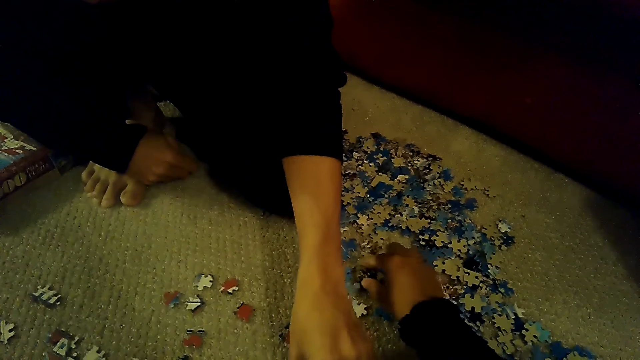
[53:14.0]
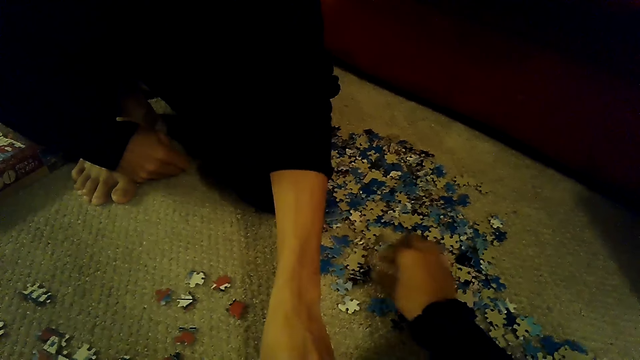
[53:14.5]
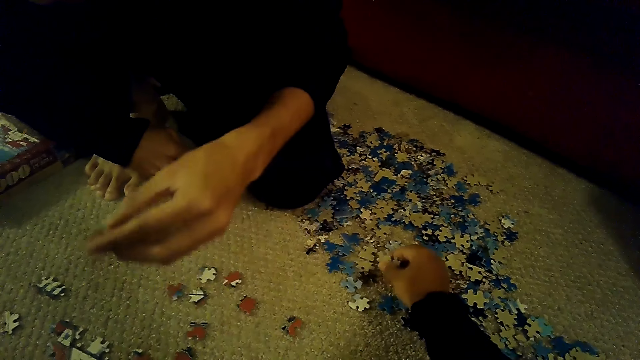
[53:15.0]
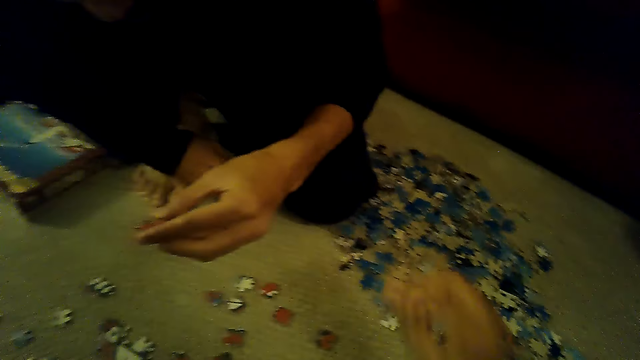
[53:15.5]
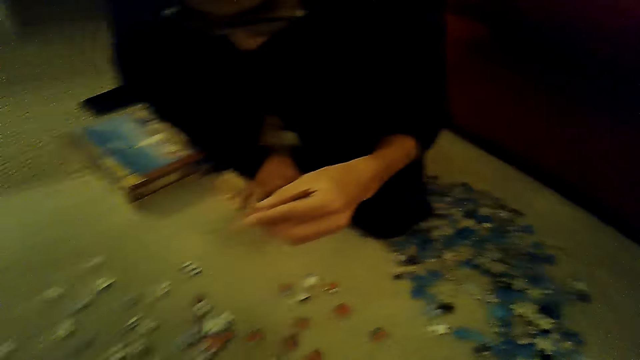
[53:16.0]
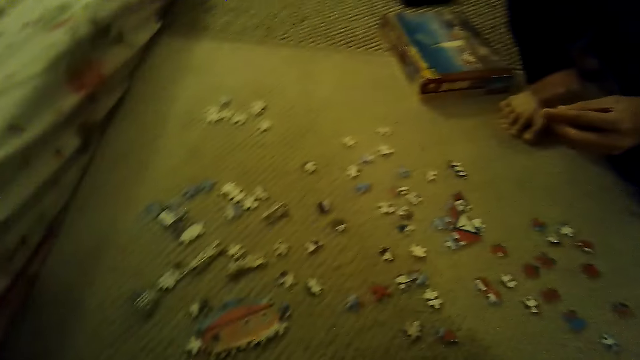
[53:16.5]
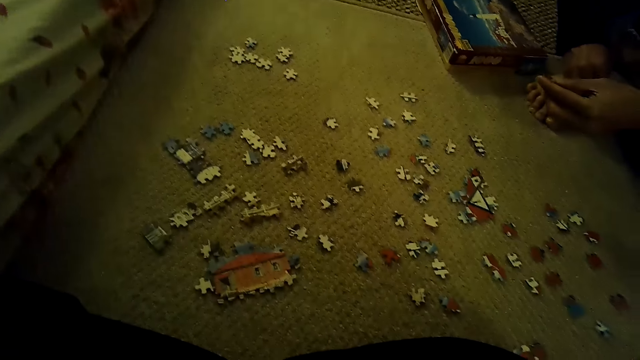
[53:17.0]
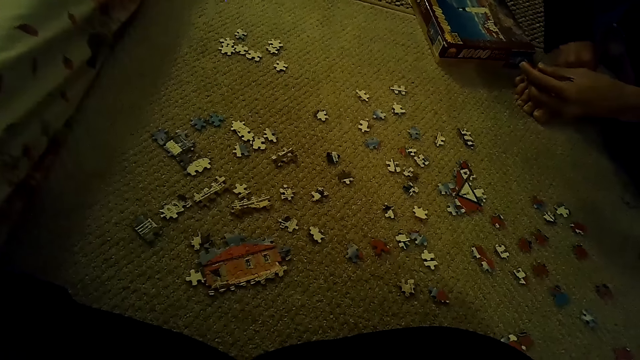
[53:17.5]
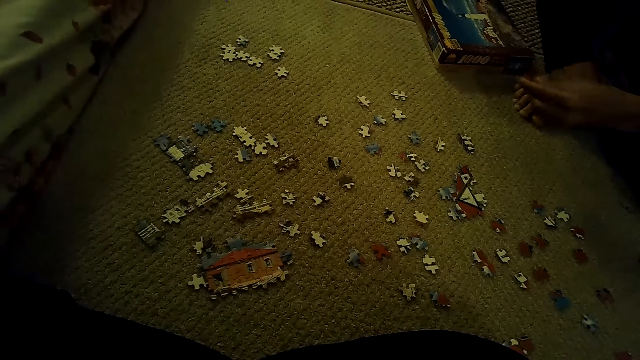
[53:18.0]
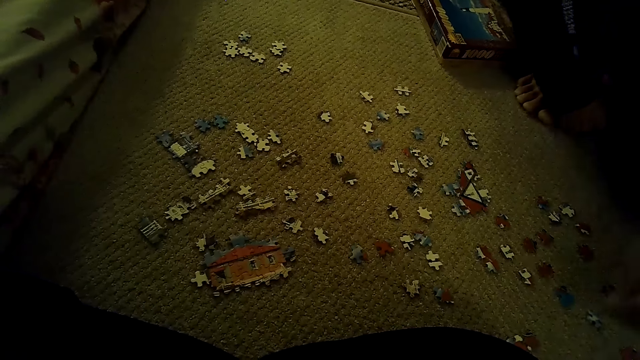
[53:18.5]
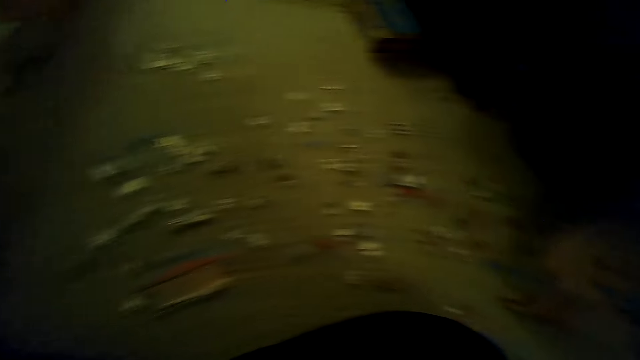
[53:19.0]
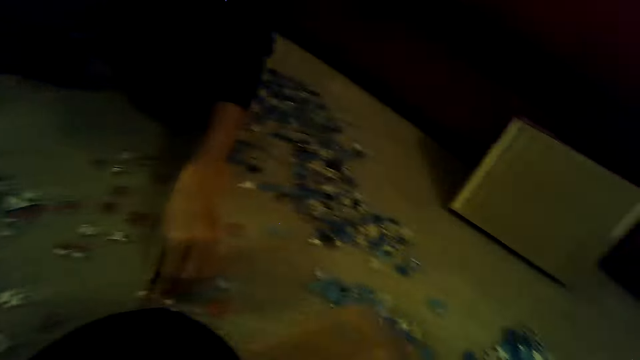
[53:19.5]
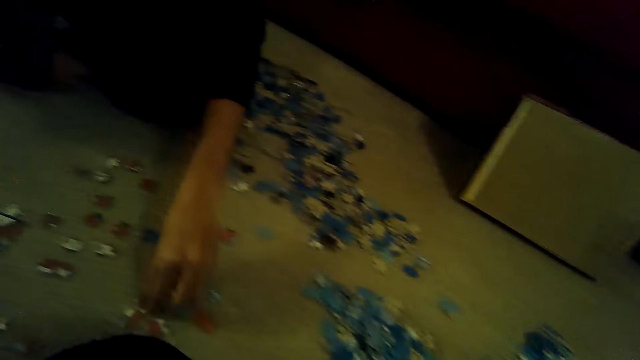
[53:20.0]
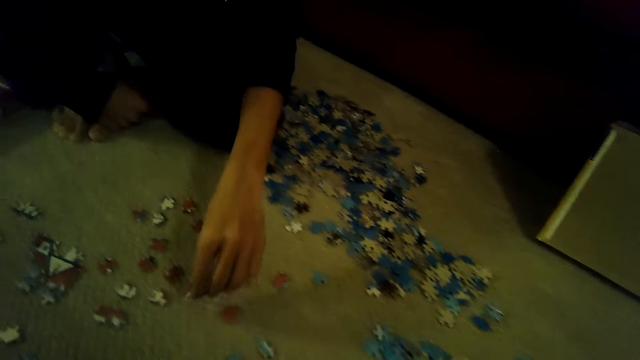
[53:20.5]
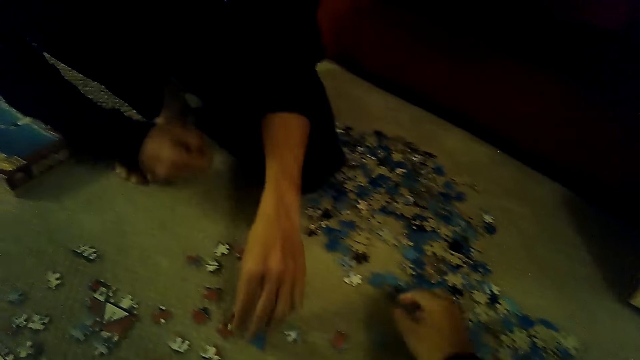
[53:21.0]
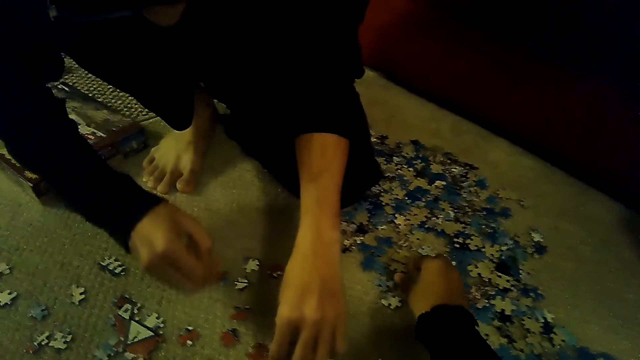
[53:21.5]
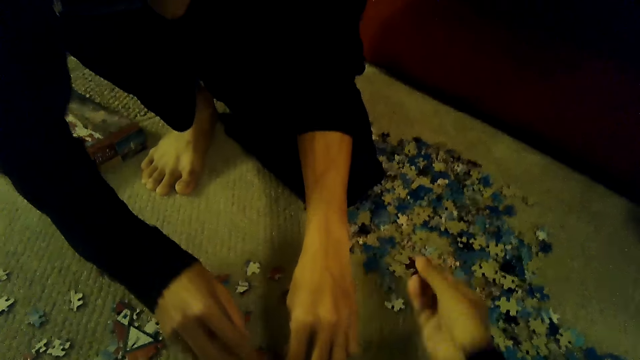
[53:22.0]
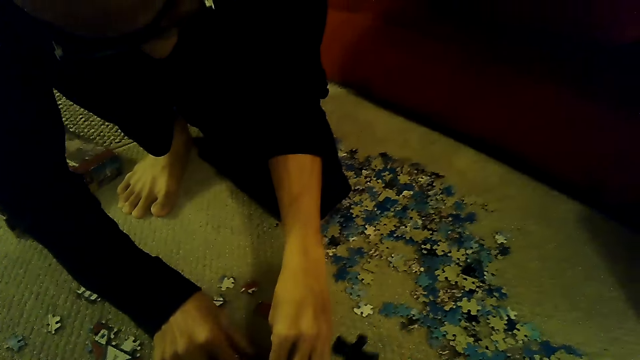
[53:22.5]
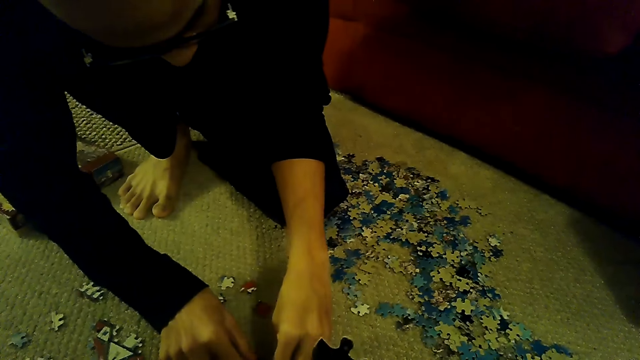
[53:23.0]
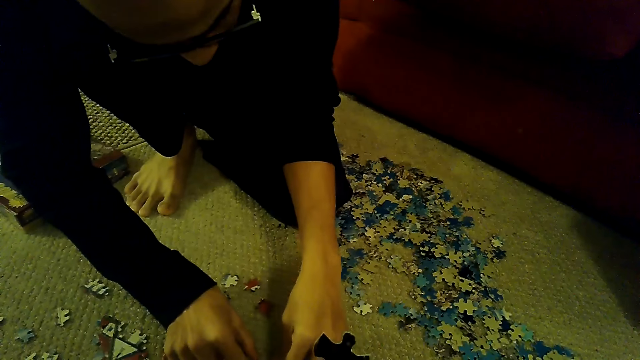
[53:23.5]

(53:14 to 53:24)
A person looks at the piece. The person picks up a puzzle piece.

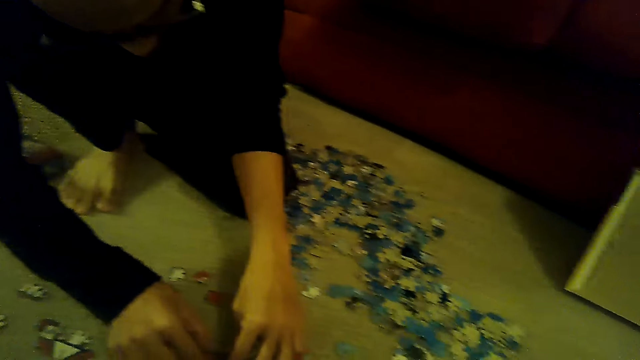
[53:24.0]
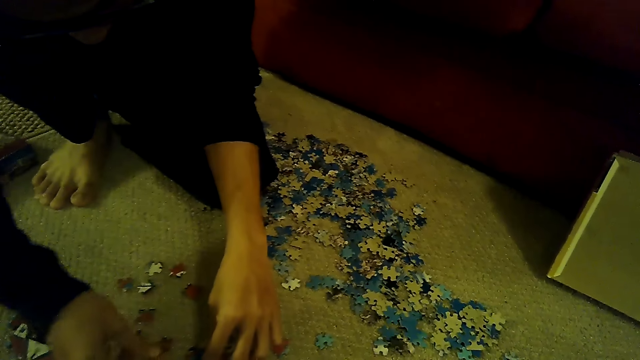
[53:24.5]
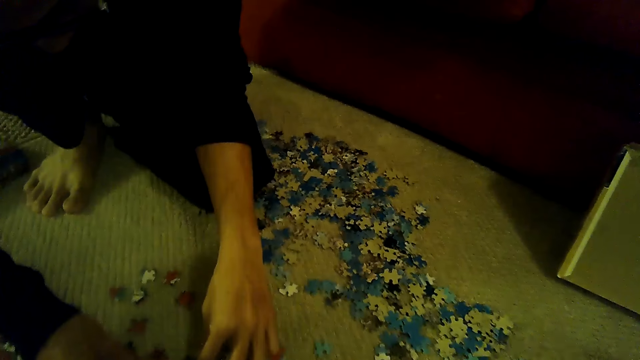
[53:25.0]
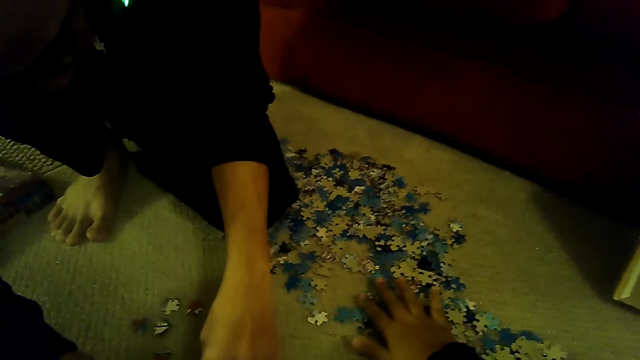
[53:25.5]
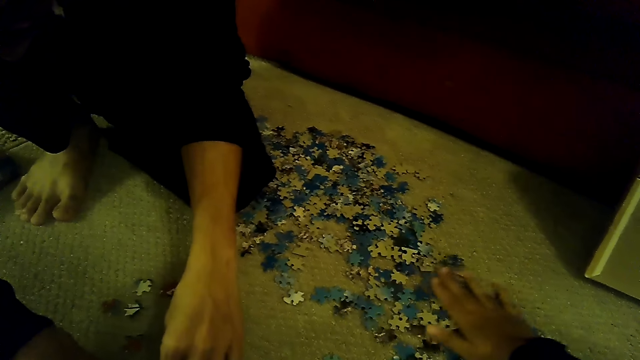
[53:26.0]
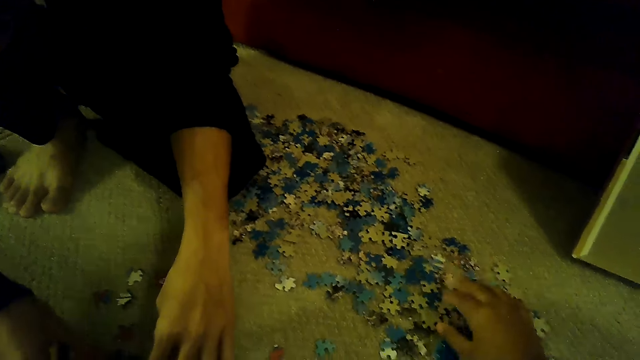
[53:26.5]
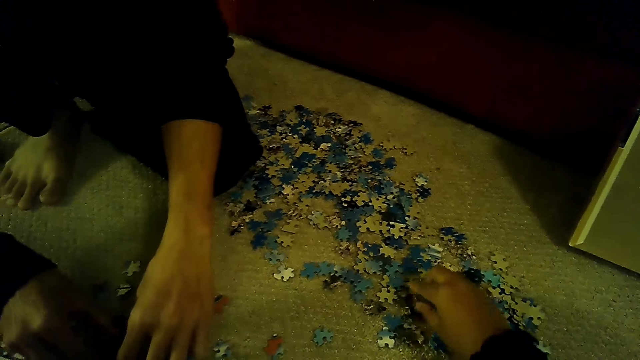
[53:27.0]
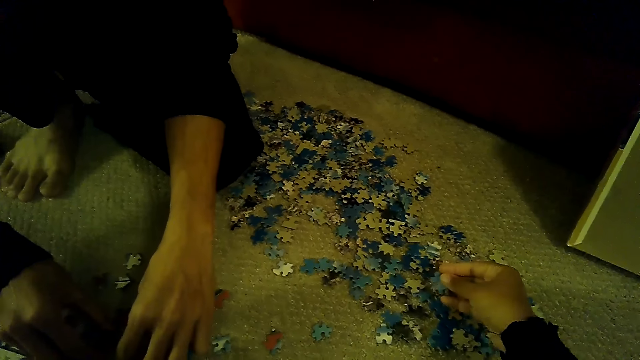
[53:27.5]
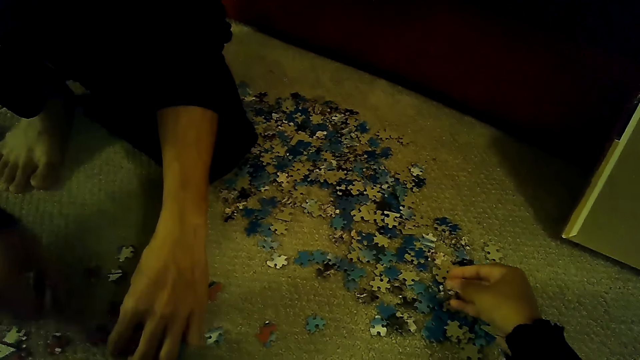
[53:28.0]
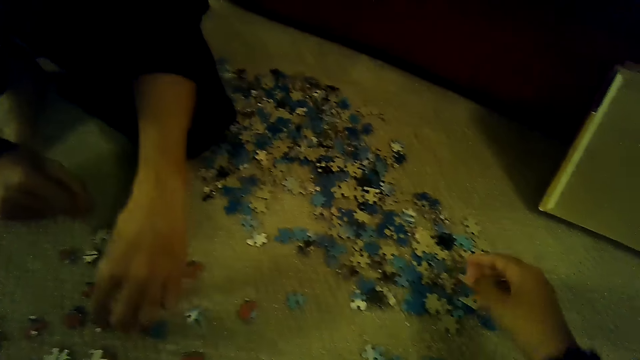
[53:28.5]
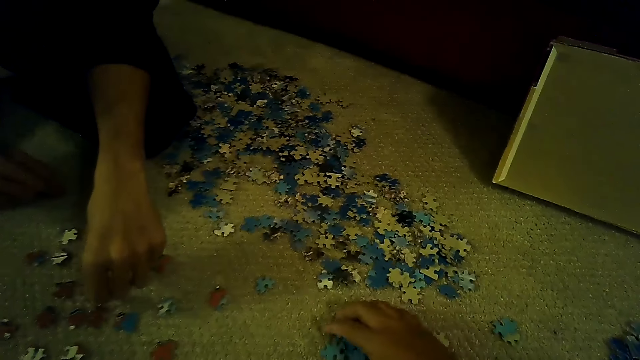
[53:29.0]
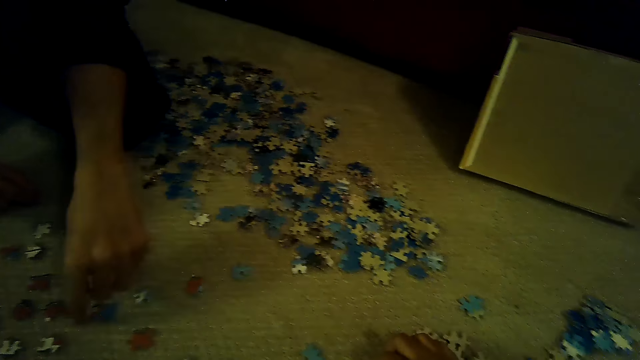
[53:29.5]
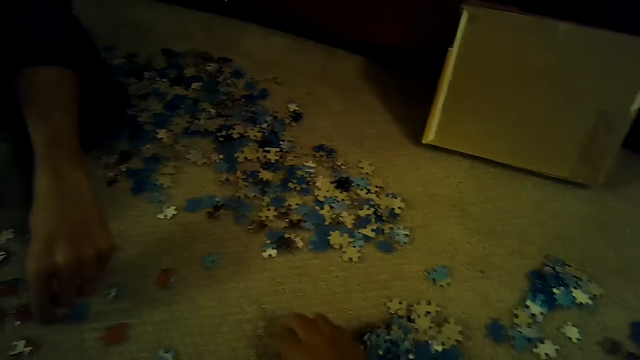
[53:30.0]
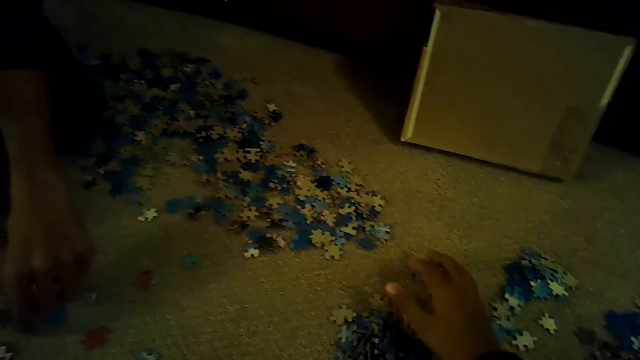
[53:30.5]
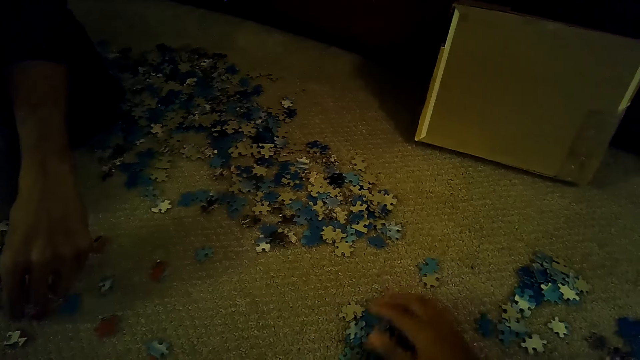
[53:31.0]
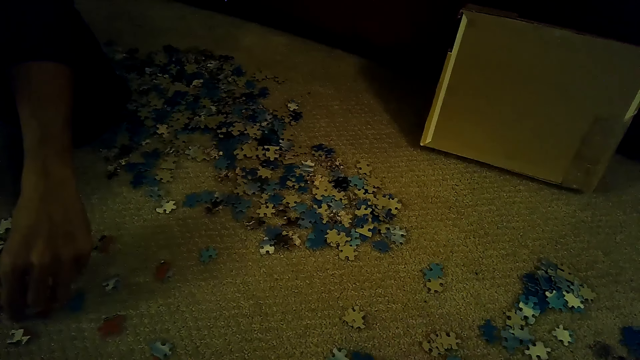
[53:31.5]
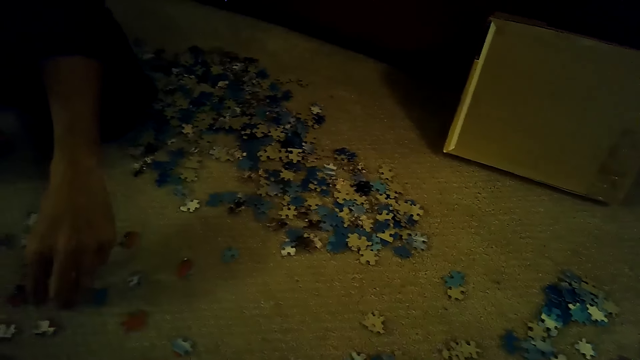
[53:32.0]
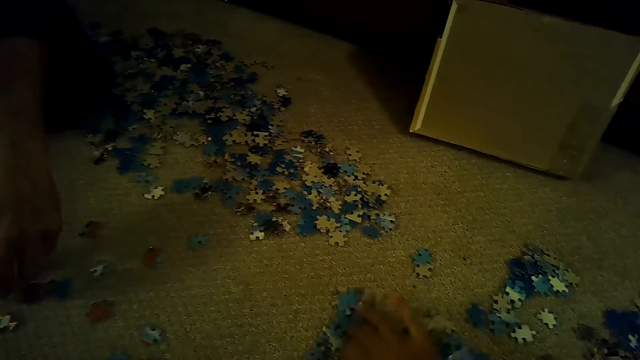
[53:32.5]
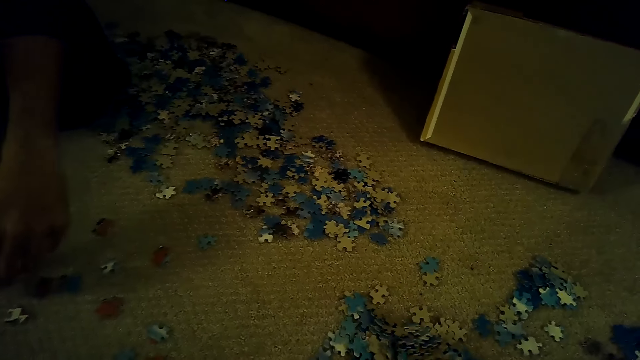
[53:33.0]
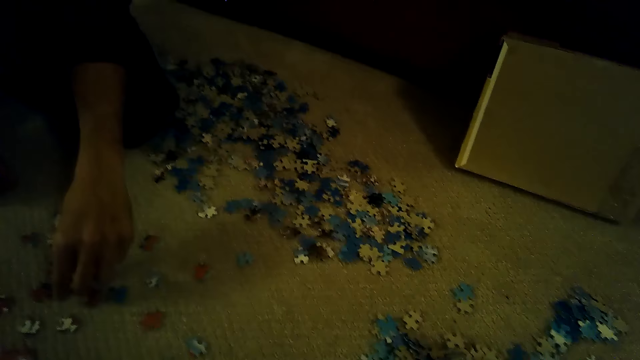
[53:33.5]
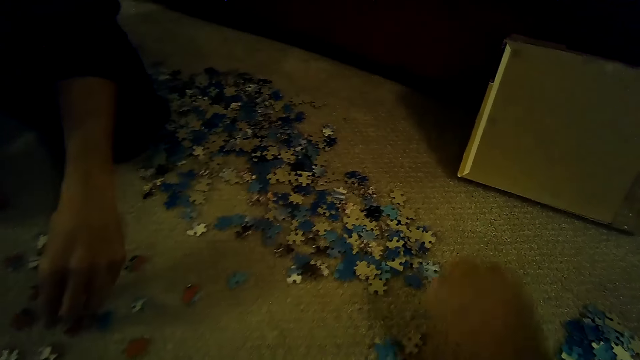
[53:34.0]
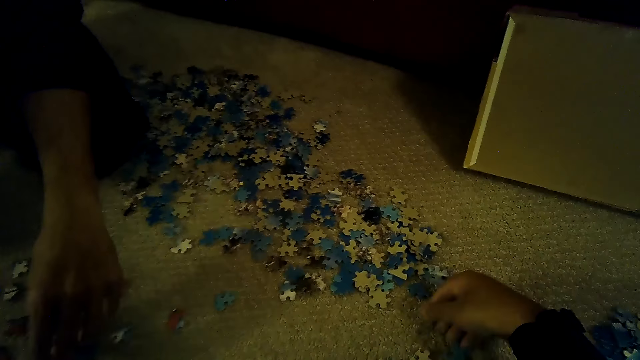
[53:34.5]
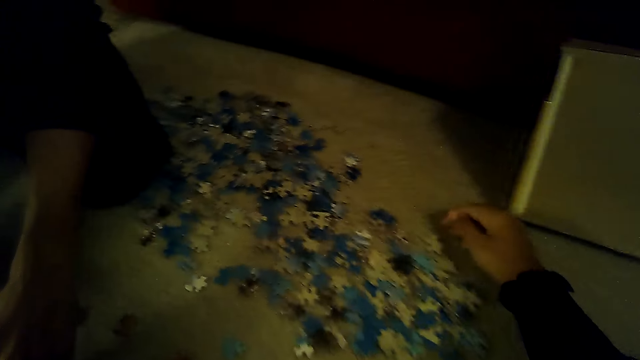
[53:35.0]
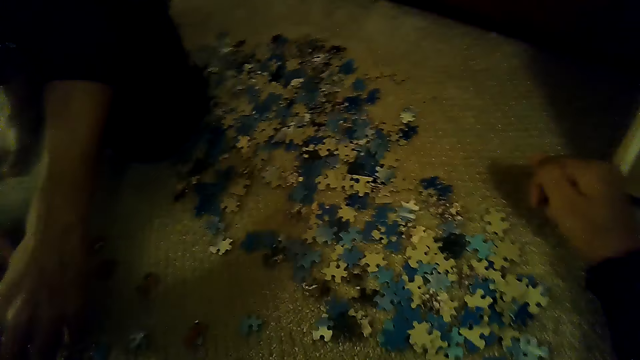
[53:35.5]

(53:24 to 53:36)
The camera wearer selects puzzle pieces. They drag the puzzle pieces on the floor.
